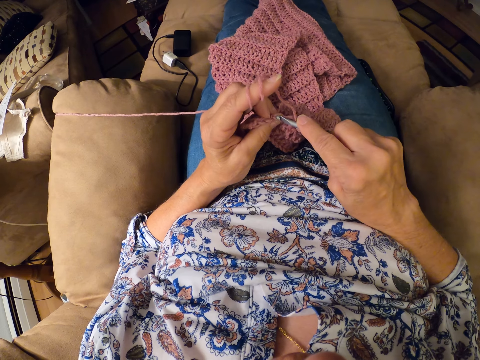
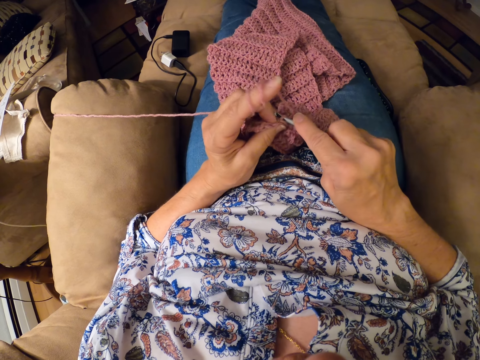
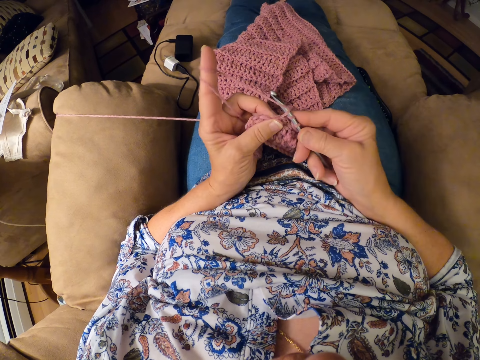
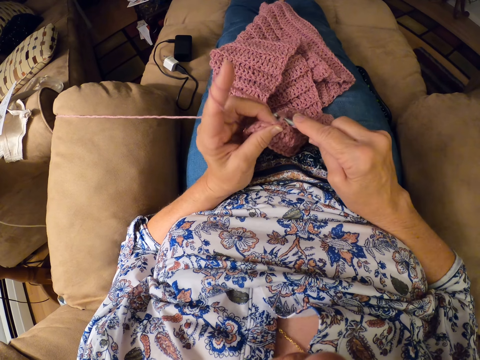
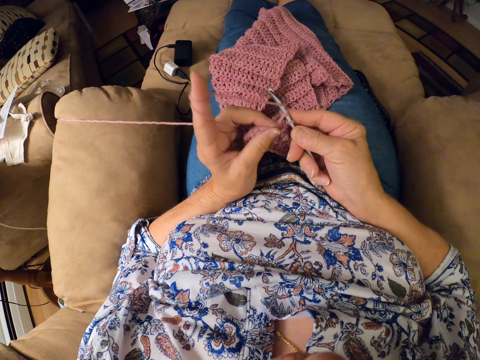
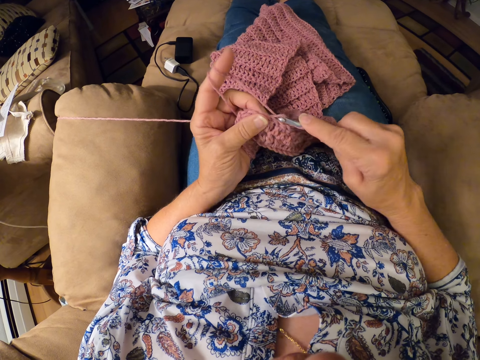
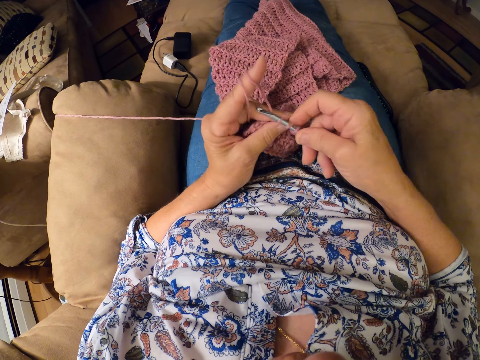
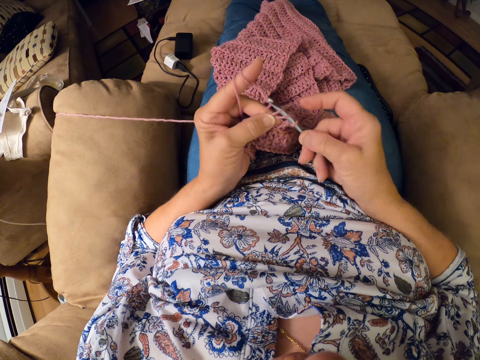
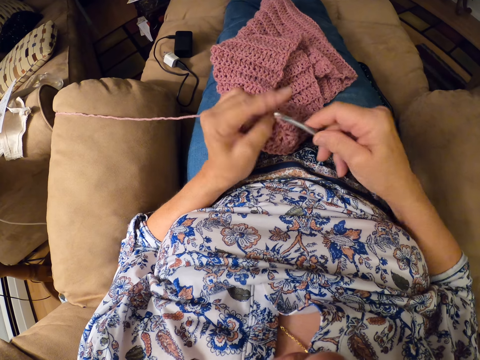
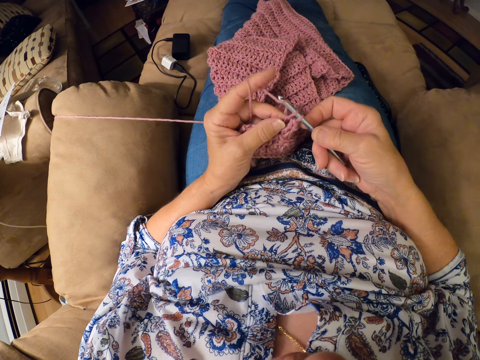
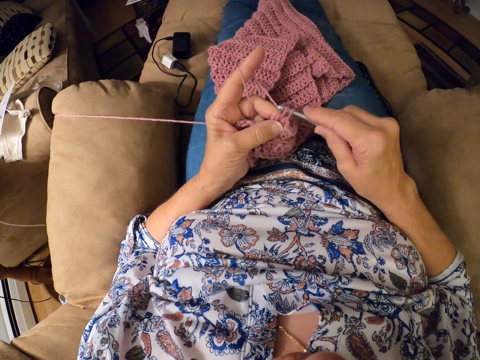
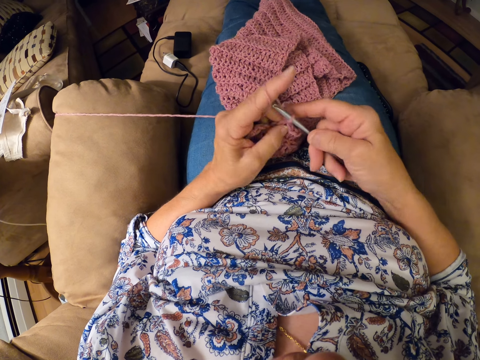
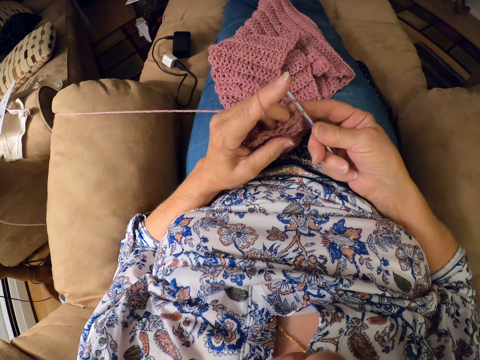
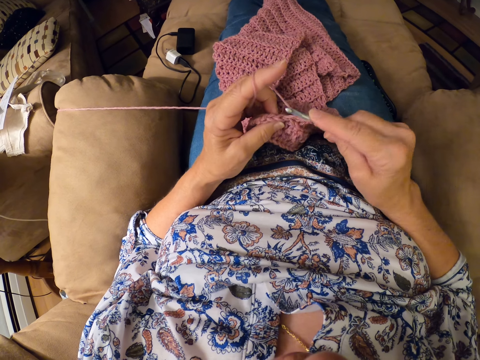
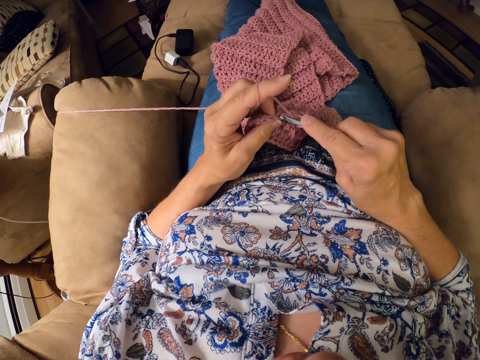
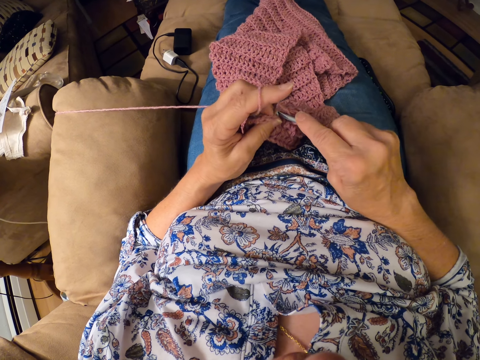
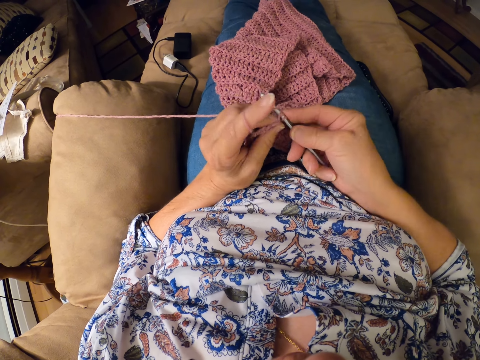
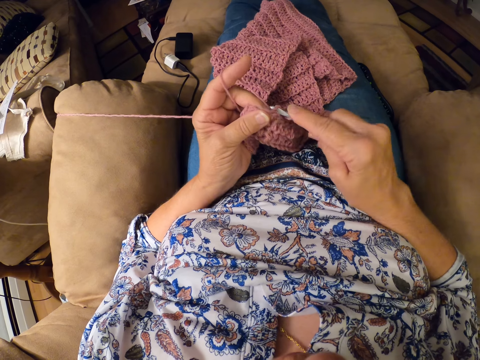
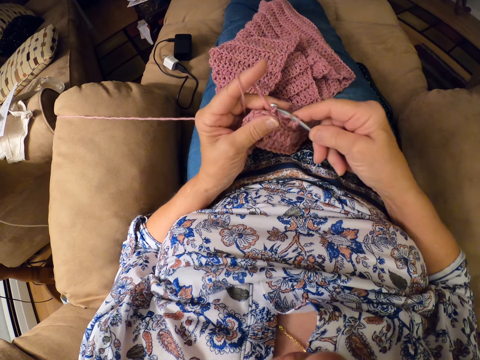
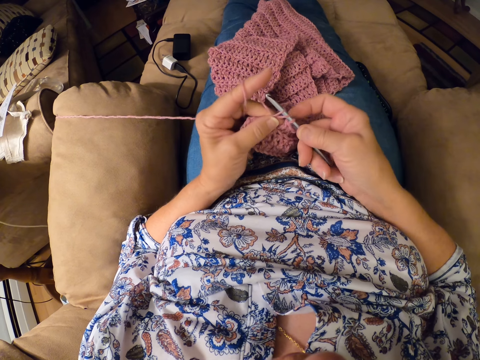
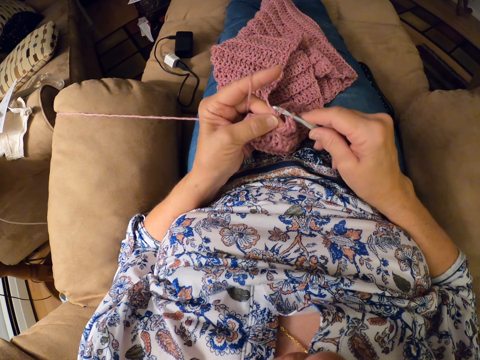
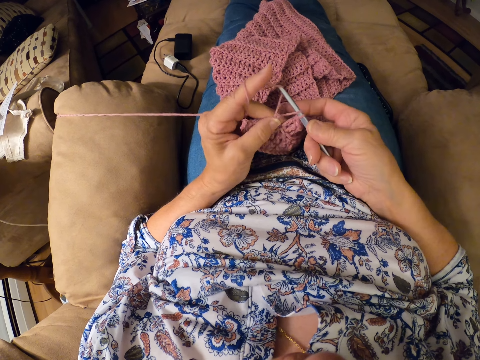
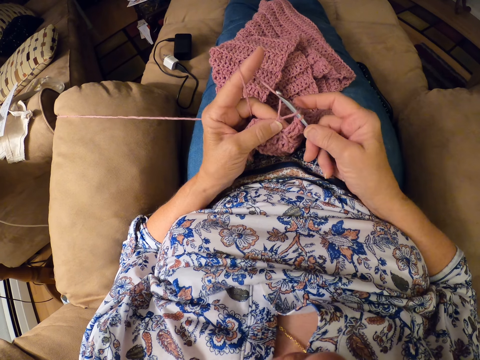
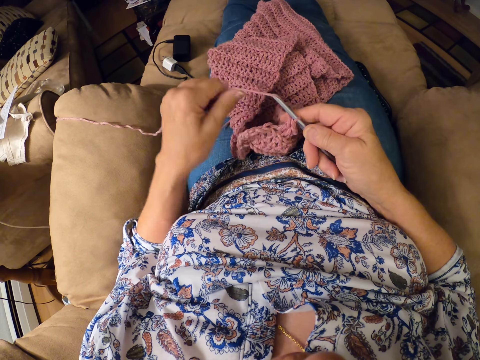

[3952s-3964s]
The camera wearer rolls the yarn on her left index finger.
